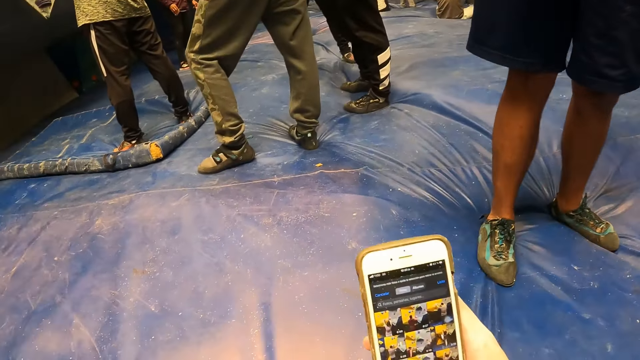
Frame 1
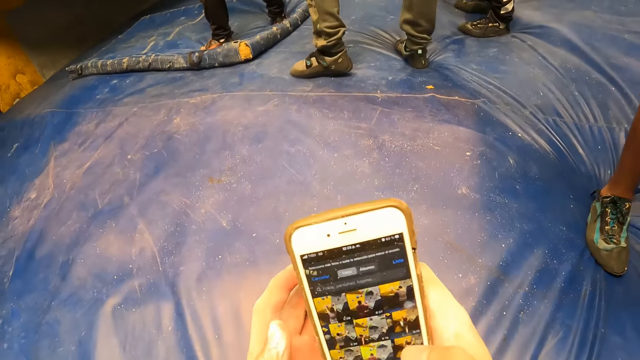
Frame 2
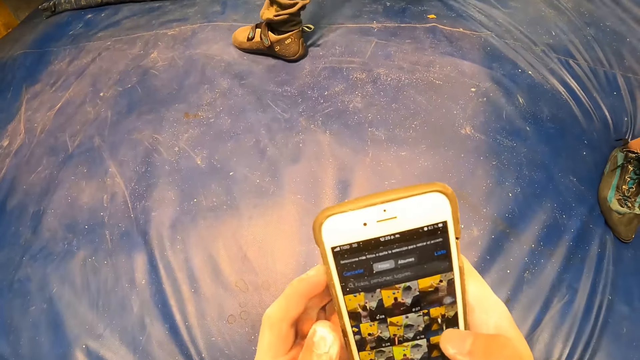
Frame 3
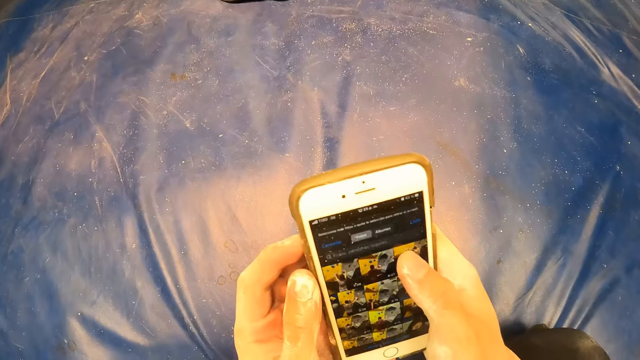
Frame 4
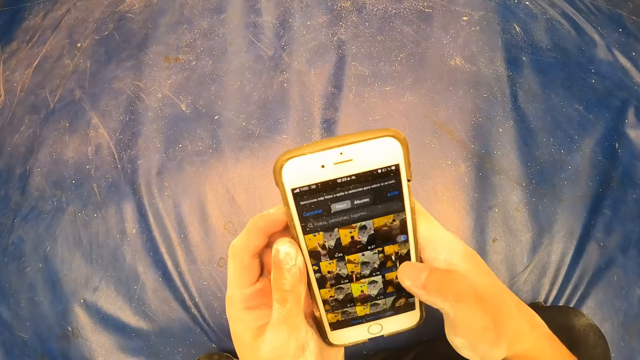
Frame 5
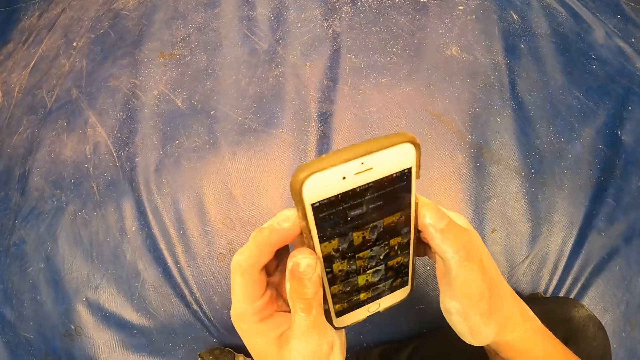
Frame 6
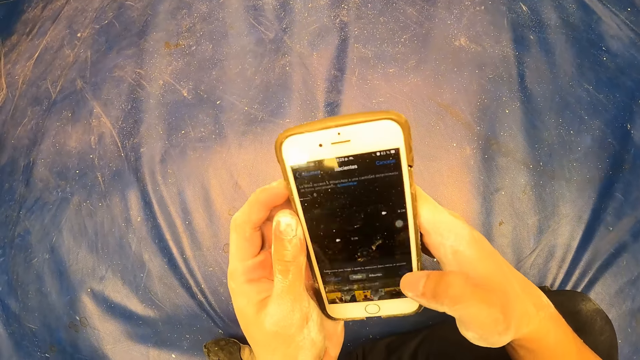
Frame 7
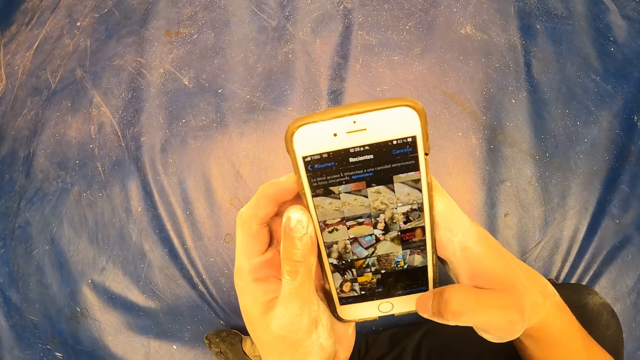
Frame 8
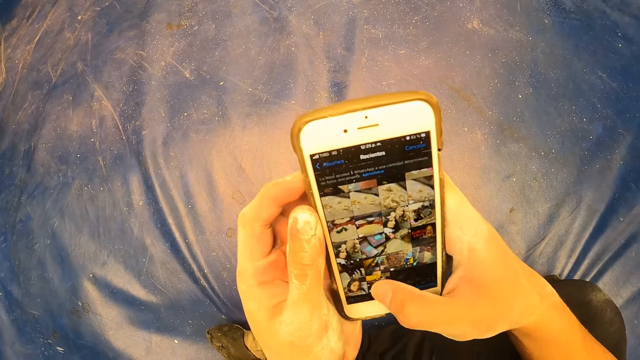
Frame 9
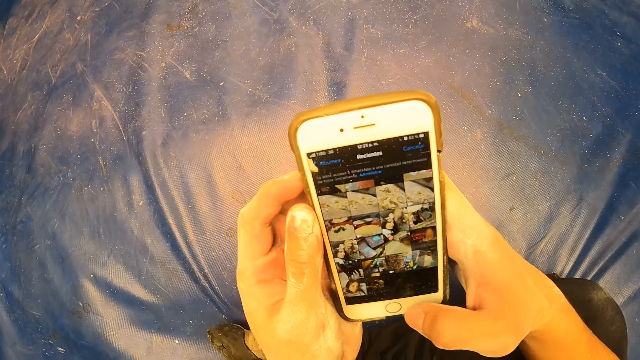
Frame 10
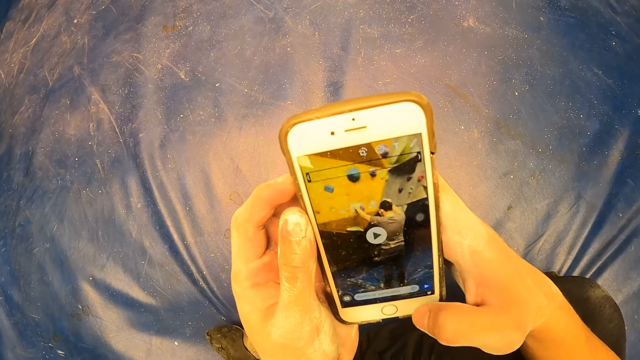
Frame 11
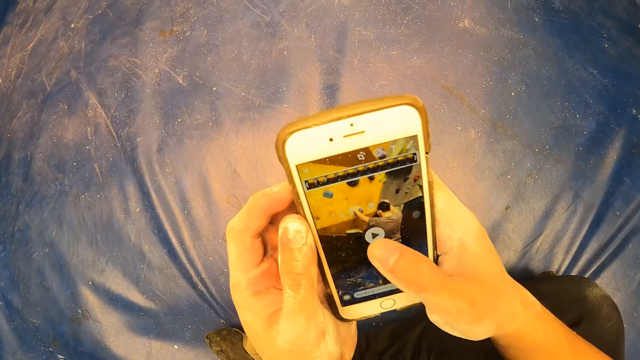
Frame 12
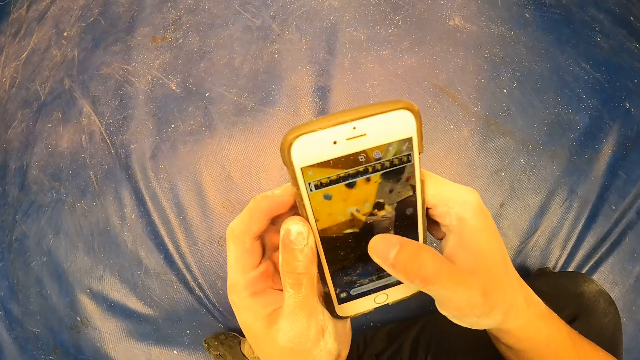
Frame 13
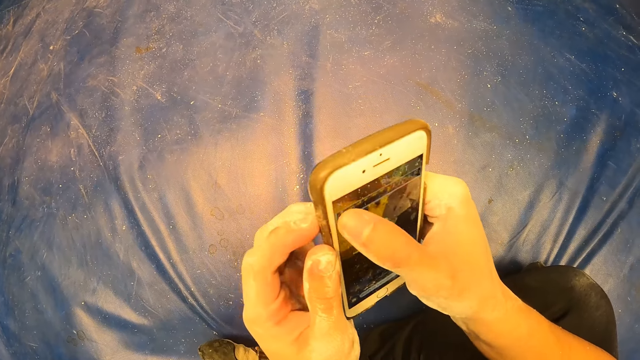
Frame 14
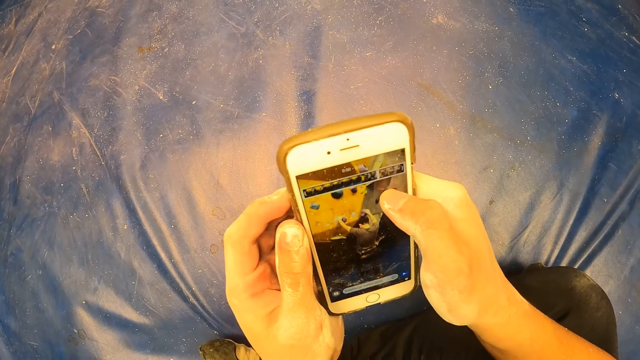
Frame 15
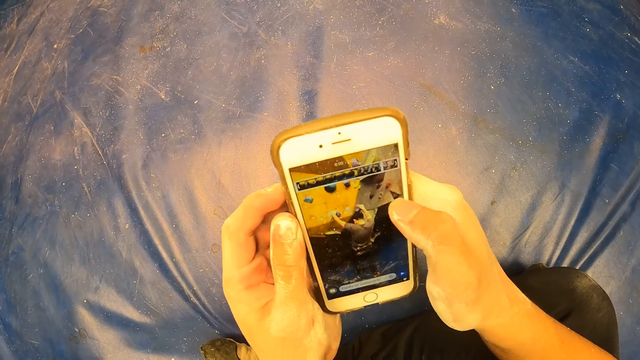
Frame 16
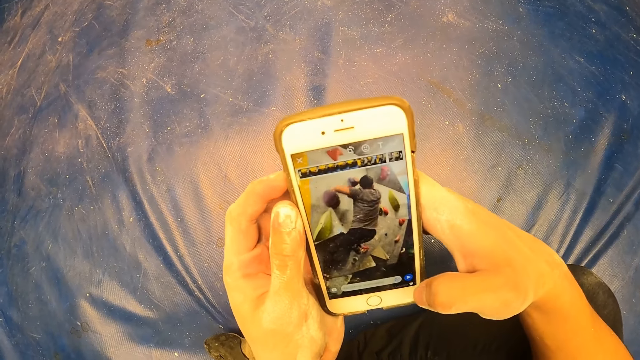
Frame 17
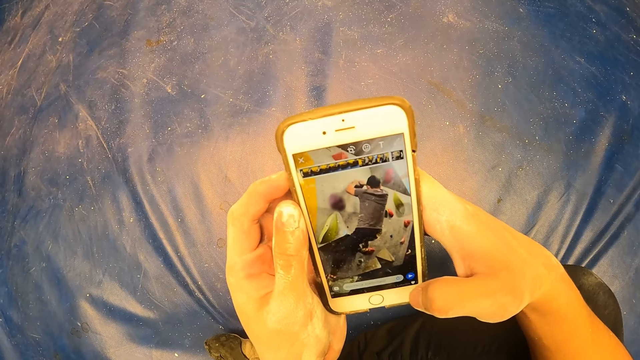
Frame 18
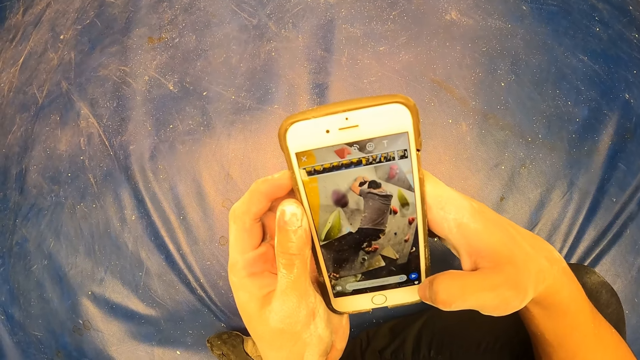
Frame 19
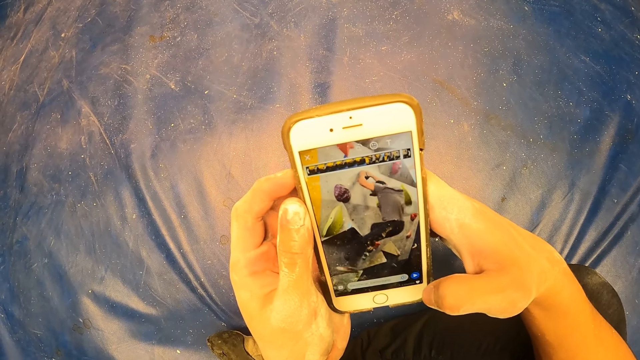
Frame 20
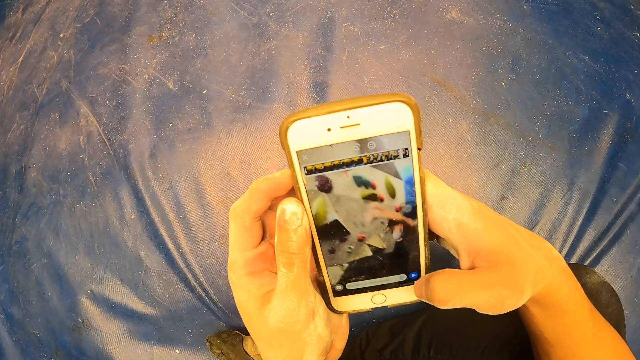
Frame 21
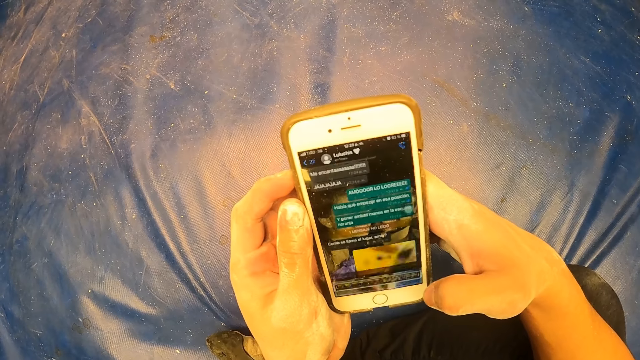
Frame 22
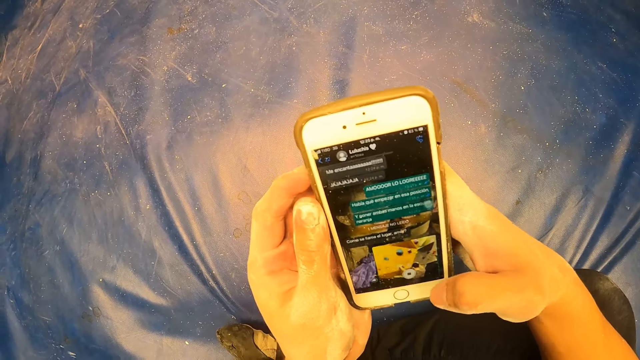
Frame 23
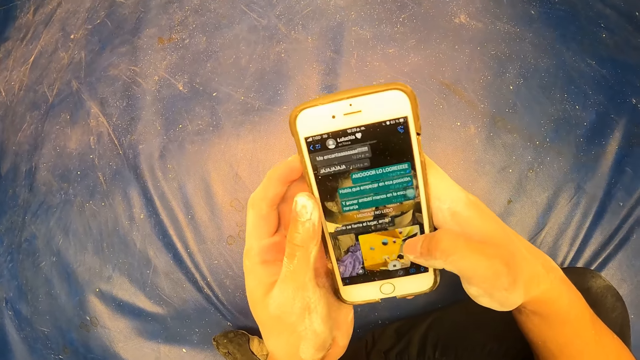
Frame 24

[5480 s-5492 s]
The camera wearer holds the phone with both hands. They operate the phone.

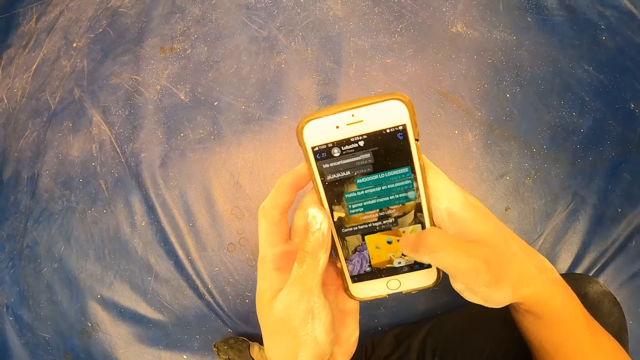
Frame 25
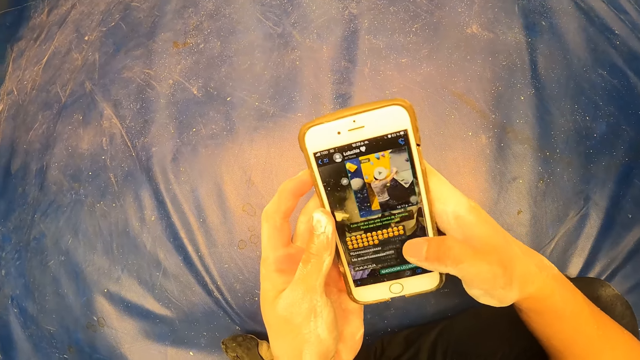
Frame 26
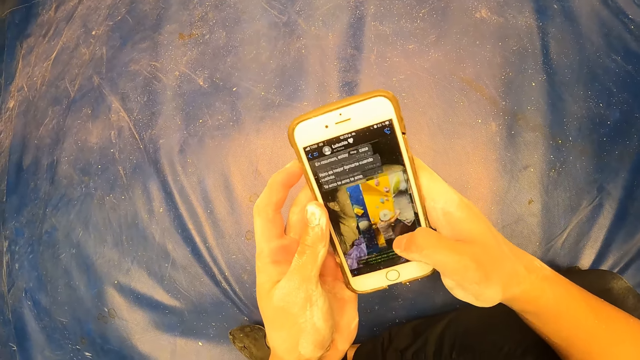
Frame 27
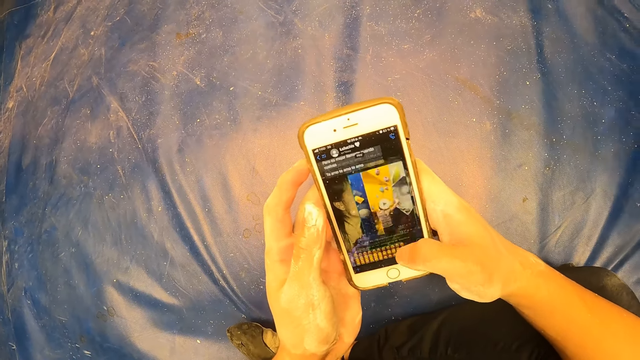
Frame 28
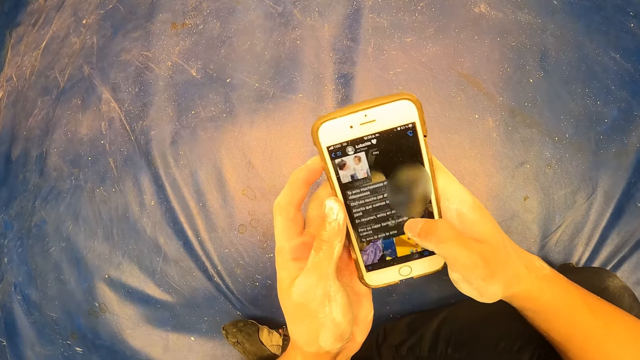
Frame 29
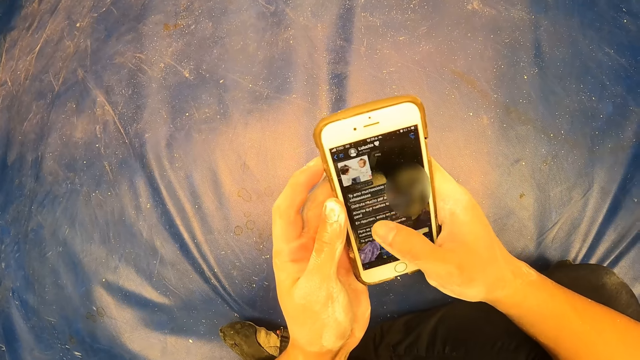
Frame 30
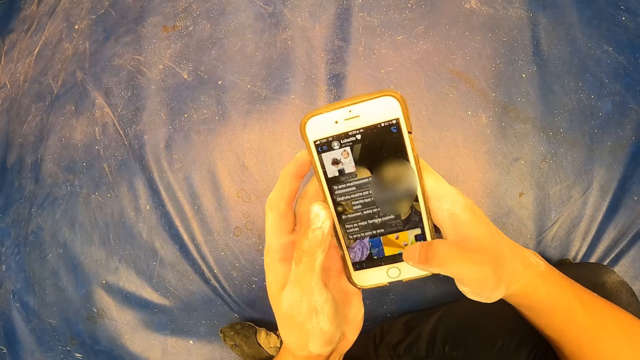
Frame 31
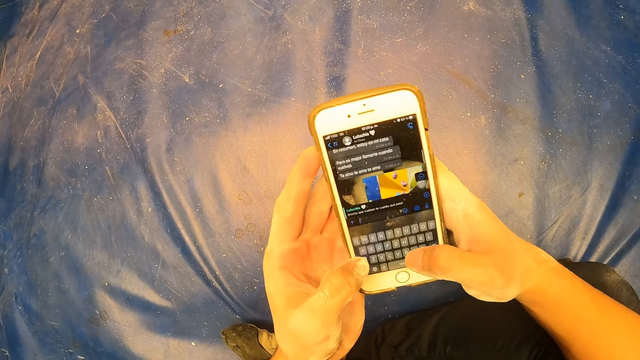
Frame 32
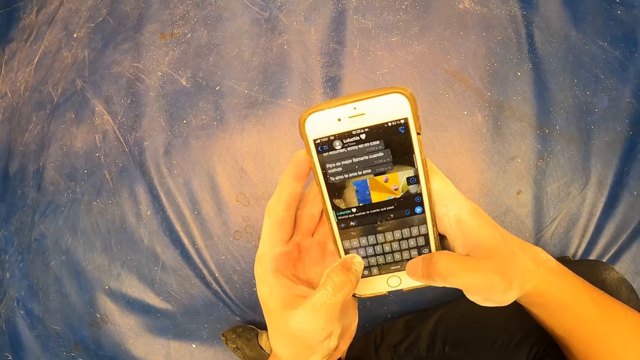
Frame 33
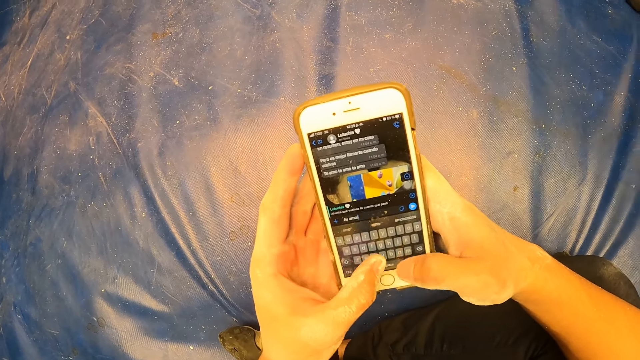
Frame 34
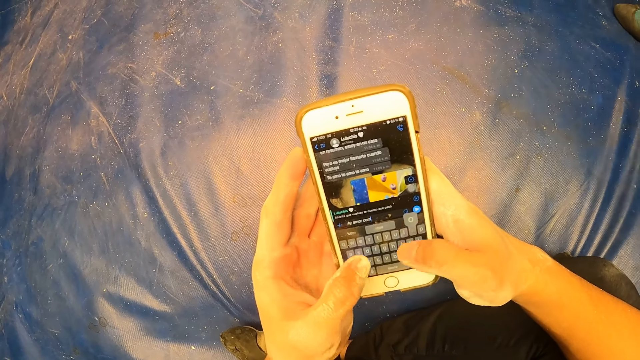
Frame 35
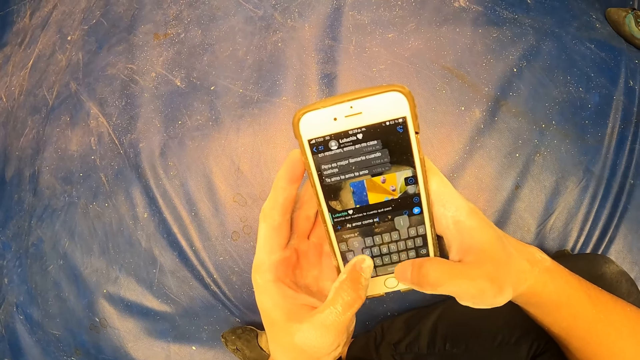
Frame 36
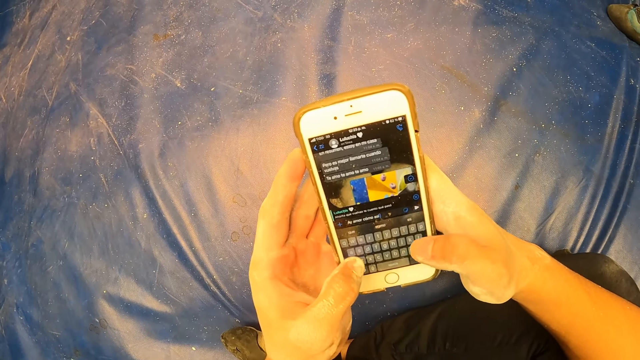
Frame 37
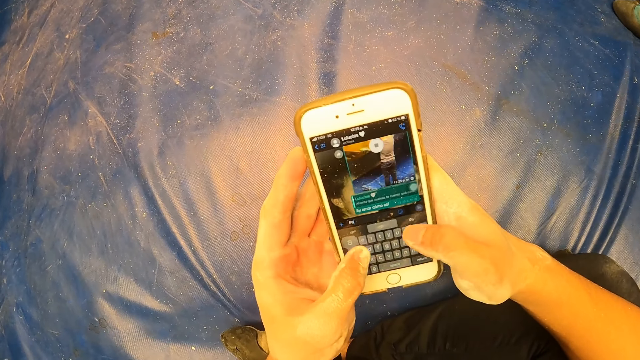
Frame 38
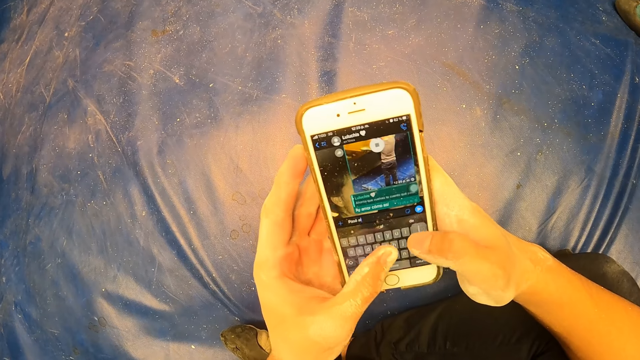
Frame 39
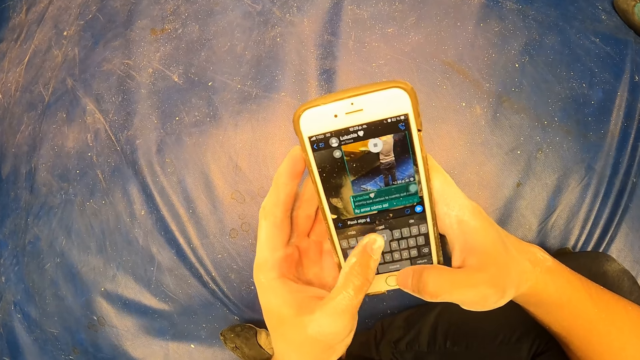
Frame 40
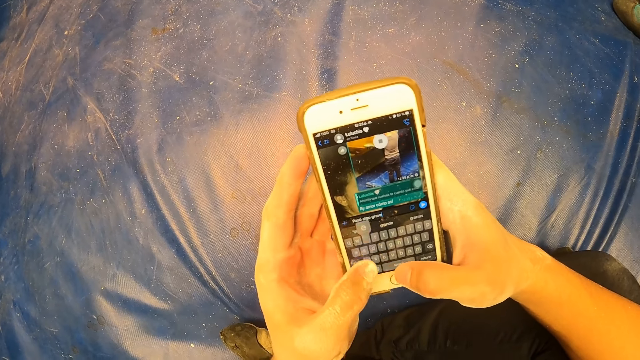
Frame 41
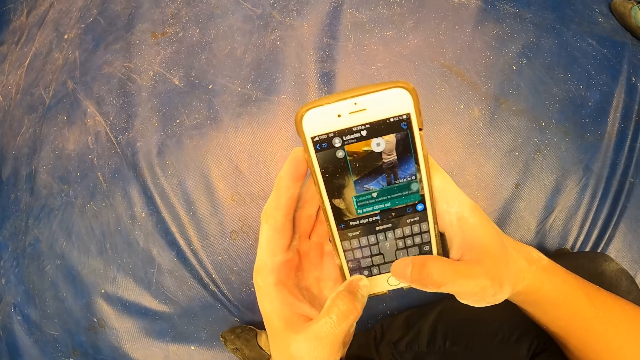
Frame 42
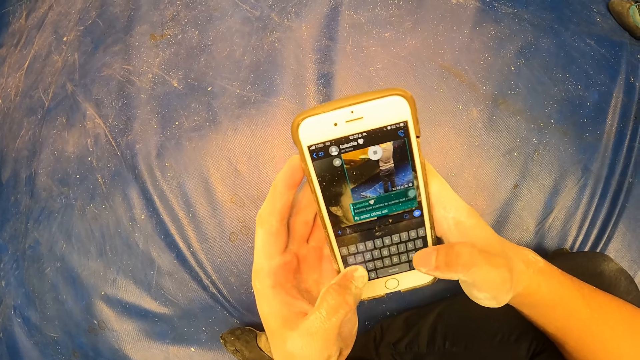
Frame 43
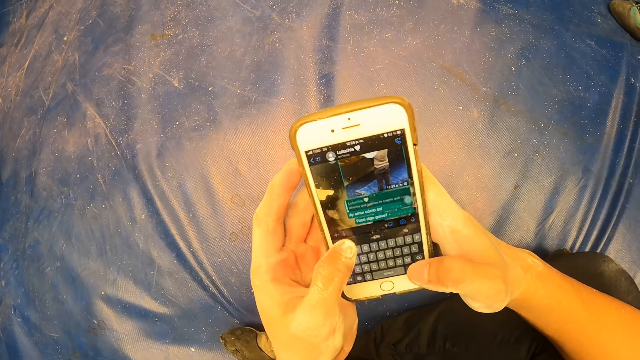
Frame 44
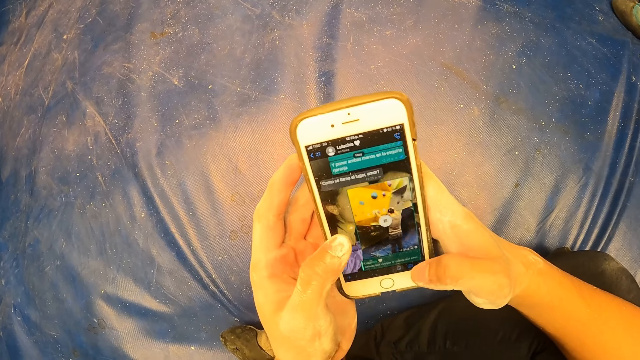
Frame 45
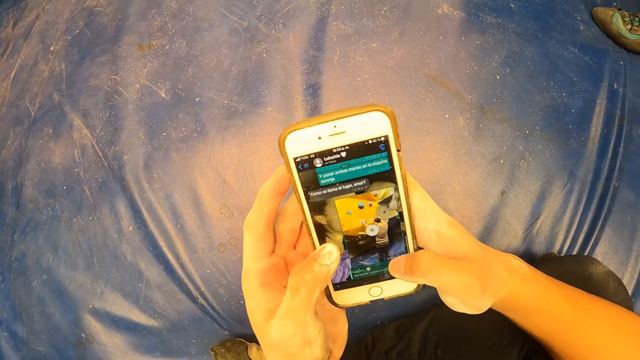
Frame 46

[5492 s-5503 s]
The camera wearer presses the phone with both hands.
